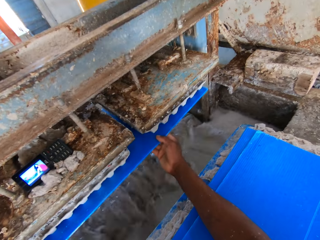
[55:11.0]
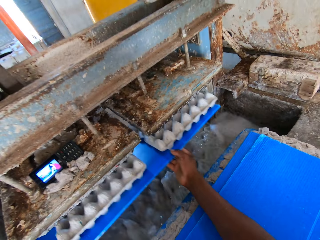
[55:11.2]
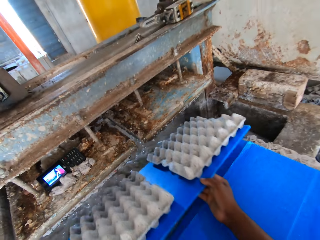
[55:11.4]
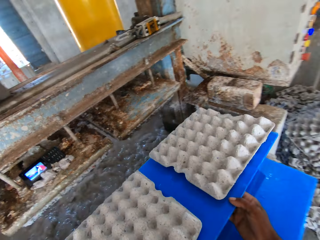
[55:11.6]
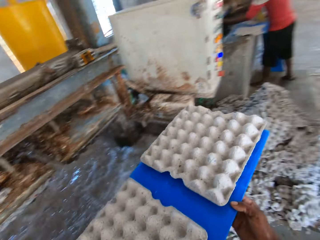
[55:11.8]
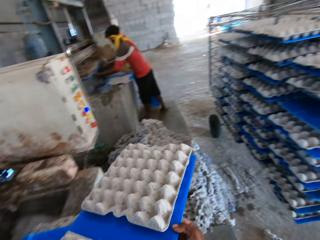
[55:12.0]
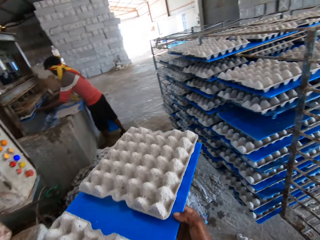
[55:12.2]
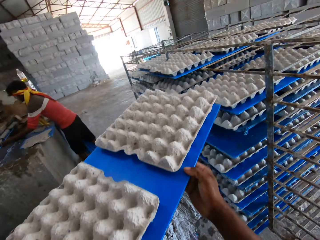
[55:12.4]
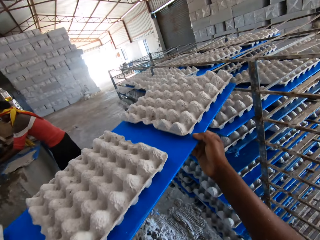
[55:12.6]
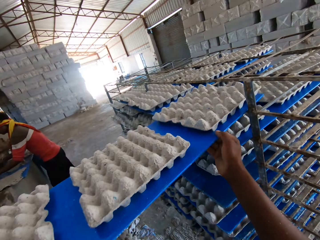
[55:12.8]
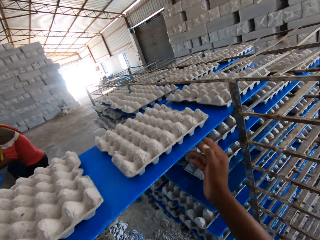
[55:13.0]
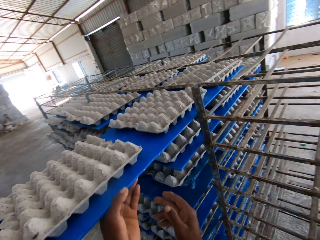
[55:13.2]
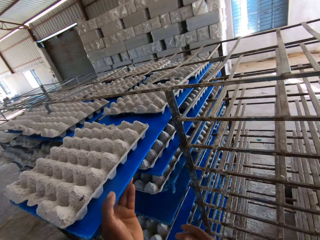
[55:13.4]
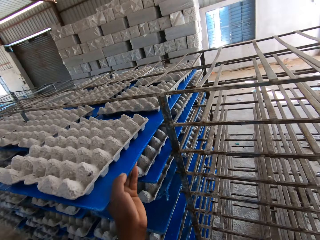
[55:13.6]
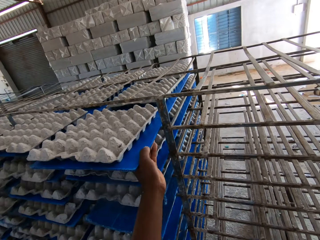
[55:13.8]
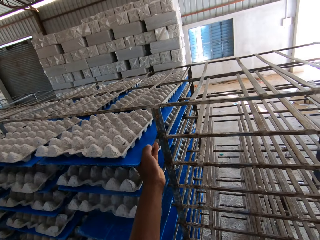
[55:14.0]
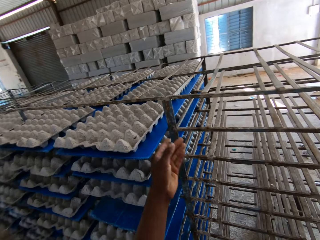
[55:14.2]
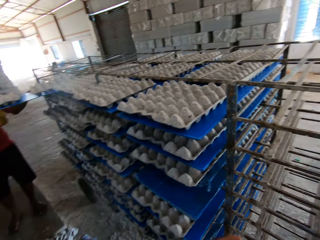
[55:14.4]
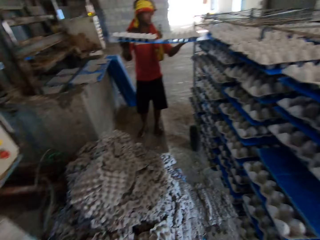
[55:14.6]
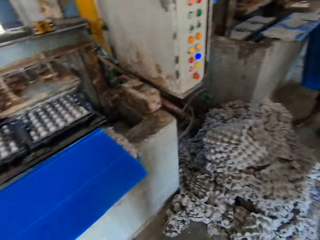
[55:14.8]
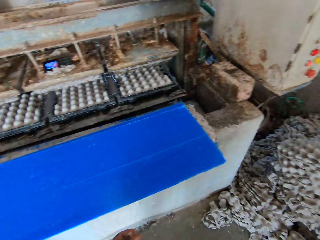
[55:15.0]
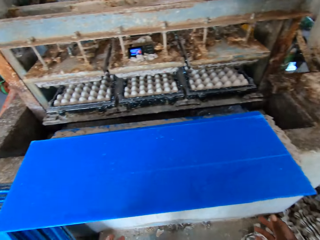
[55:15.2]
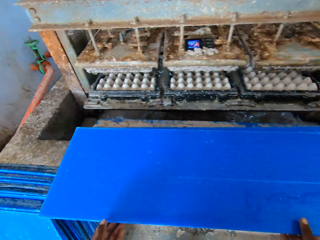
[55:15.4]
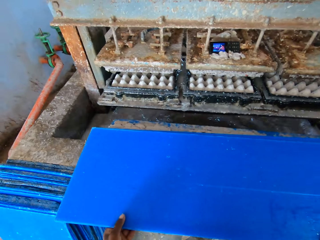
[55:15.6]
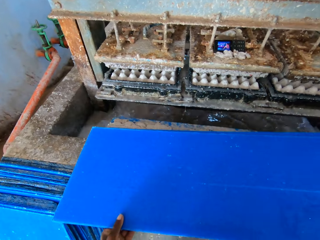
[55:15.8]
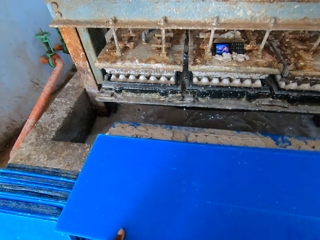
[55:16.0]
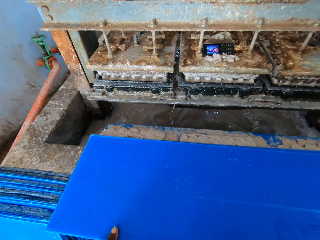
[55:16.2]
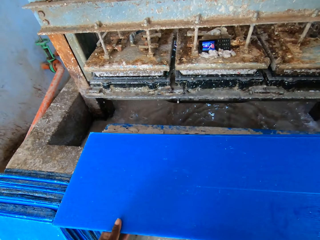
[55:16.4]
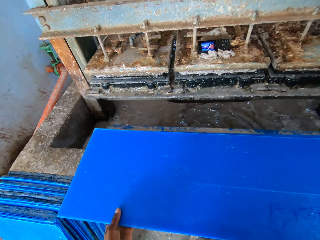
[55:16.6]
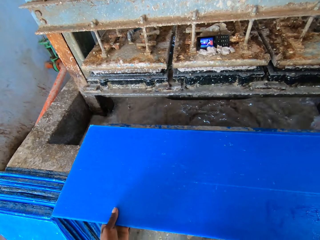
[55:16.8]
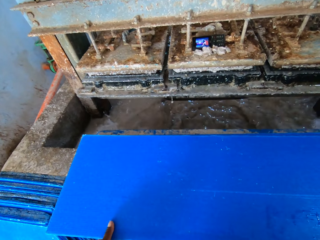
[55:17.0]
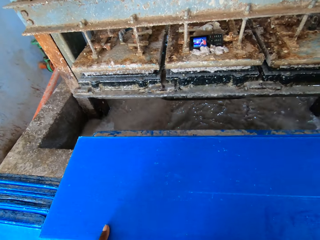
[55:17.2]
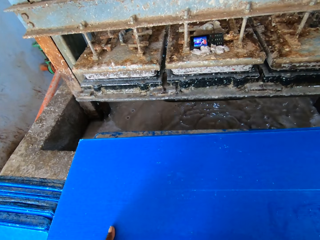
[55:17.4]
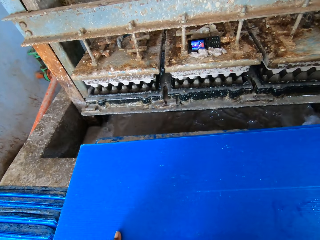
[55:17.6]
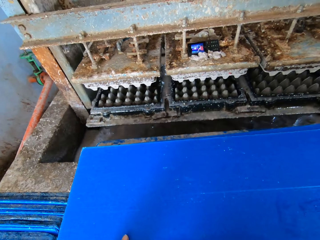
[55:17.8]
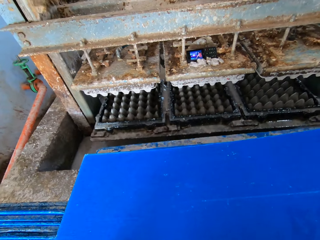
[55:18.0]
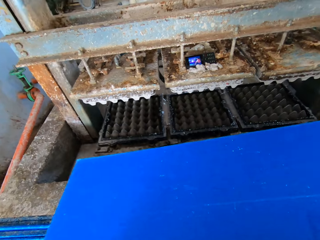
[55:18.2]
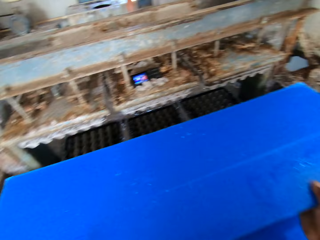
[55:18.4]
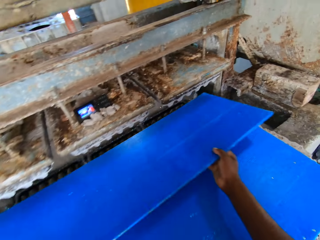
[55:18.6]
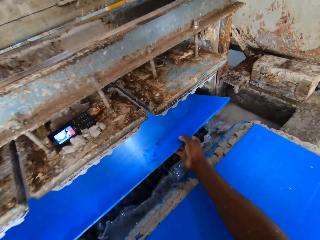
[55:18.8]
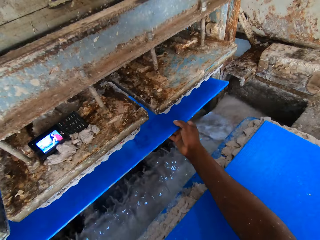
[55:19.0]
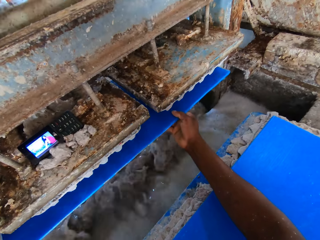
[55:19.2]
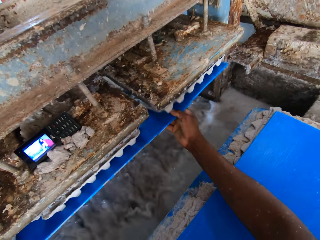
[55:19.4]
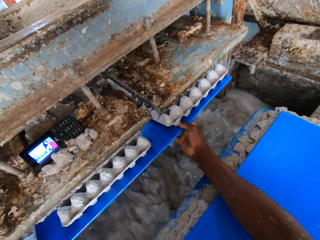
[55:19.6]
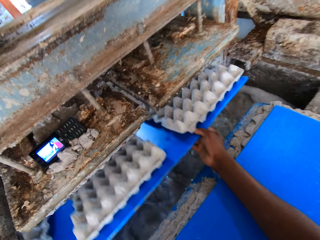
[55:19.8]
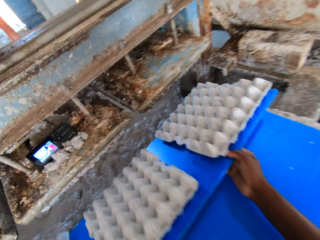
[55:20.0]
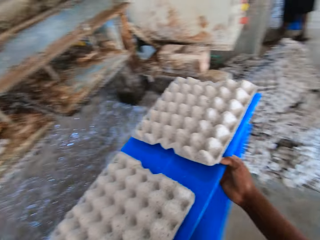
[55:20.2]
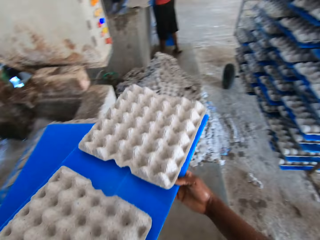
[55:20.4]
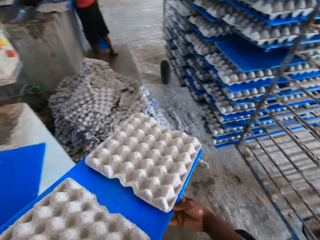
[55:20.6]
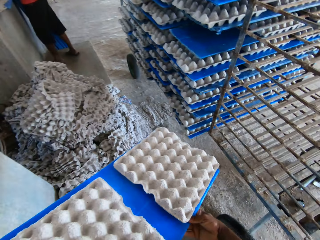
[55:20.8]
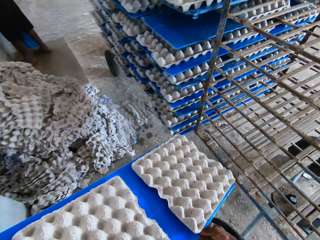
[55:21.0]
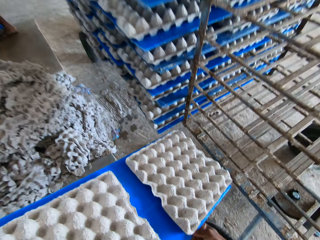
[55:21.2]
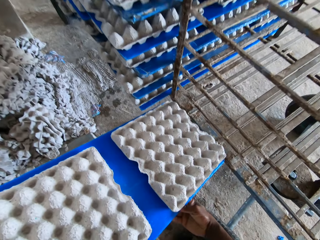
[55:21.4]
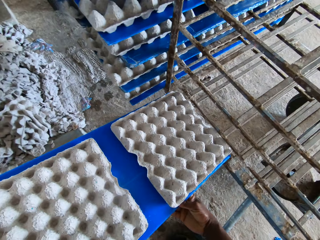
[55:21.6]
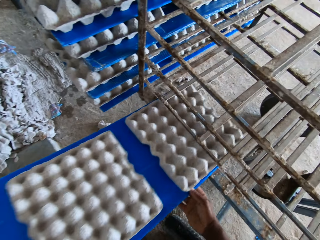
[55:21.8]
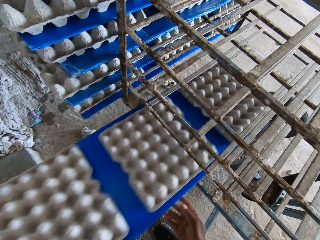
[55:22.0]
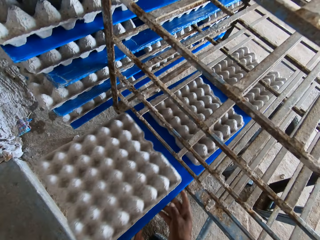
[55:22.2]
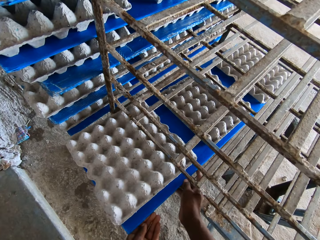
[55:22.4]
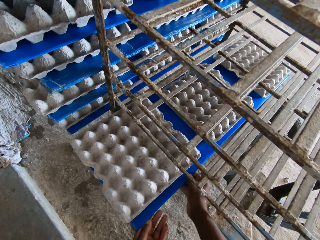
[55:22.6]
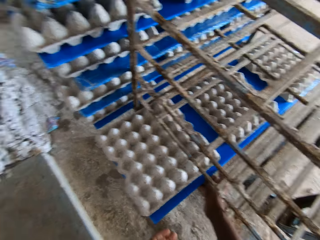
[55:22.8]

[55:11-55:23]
The camera wearer moves the board with crates to the stand. They take the board. They move the board to the machine. They move the board with crates to the stand.

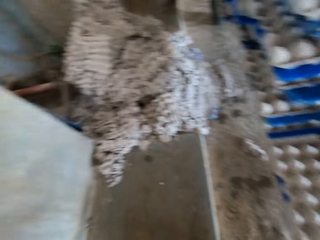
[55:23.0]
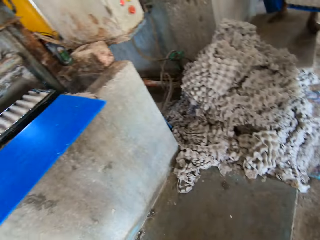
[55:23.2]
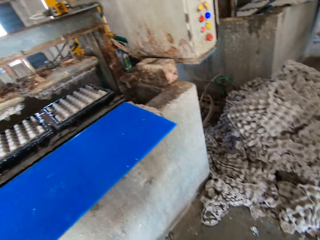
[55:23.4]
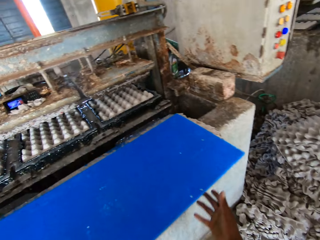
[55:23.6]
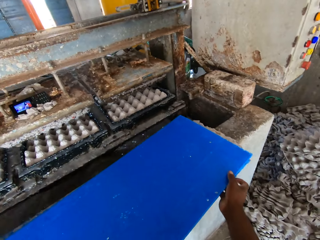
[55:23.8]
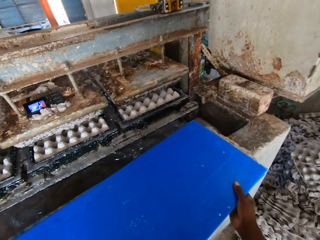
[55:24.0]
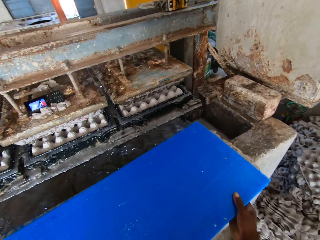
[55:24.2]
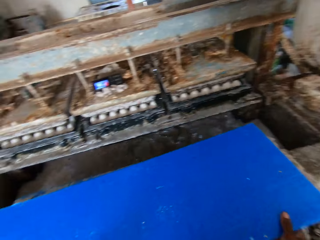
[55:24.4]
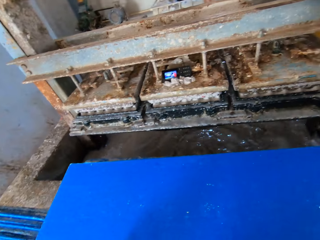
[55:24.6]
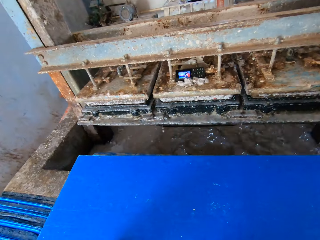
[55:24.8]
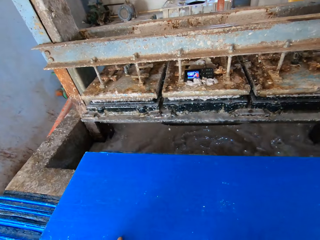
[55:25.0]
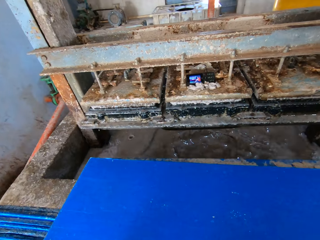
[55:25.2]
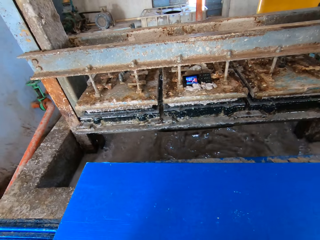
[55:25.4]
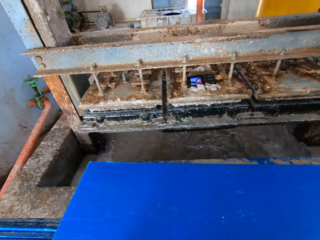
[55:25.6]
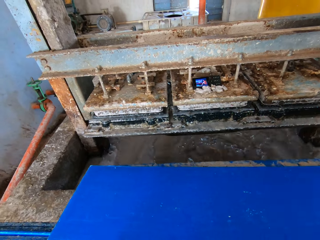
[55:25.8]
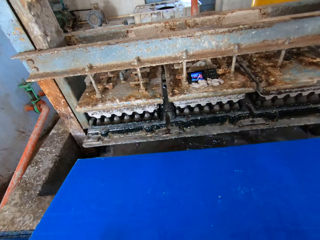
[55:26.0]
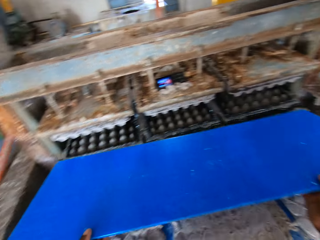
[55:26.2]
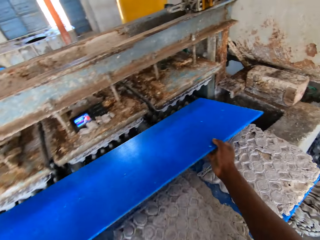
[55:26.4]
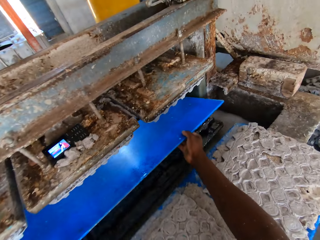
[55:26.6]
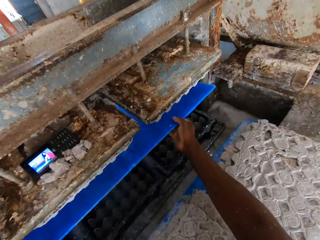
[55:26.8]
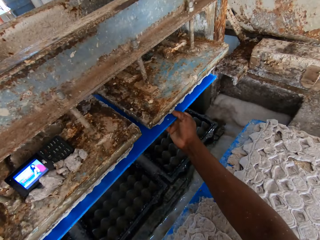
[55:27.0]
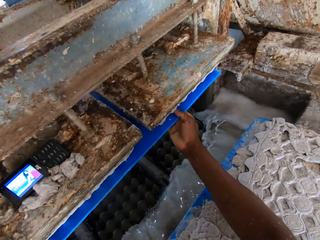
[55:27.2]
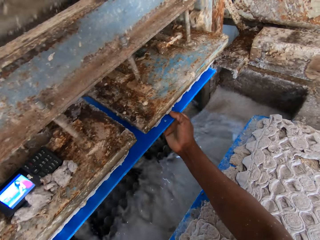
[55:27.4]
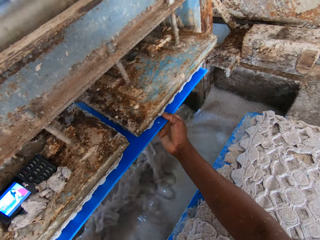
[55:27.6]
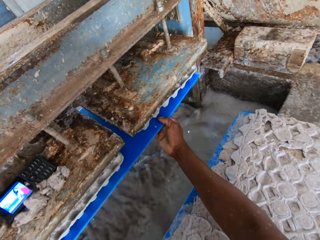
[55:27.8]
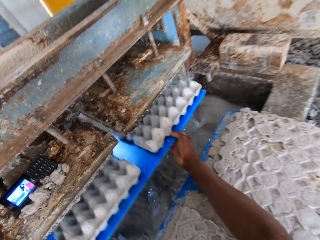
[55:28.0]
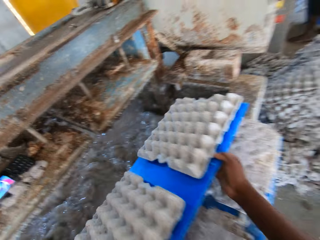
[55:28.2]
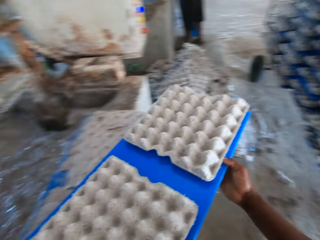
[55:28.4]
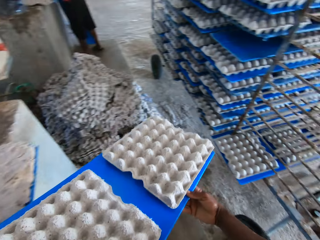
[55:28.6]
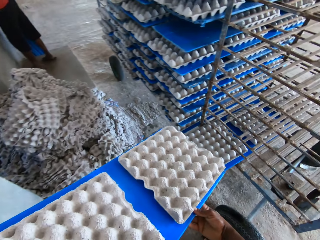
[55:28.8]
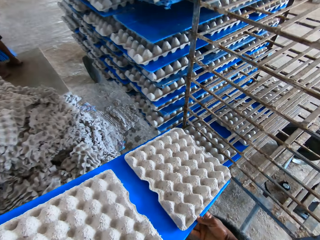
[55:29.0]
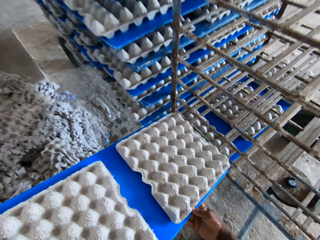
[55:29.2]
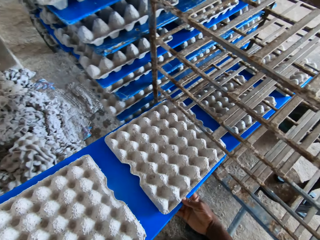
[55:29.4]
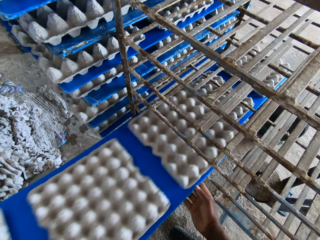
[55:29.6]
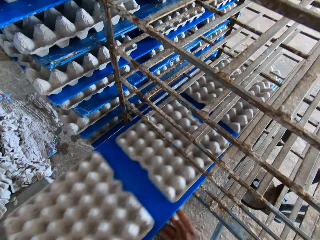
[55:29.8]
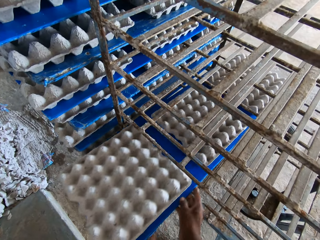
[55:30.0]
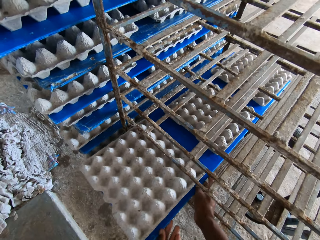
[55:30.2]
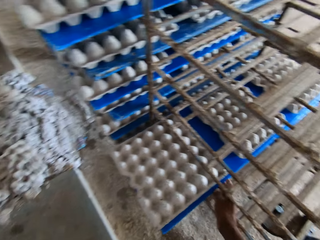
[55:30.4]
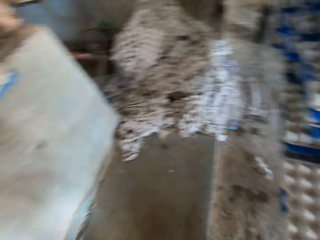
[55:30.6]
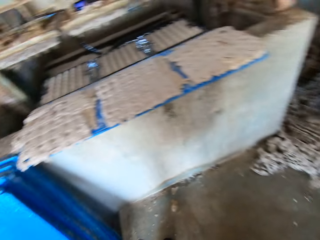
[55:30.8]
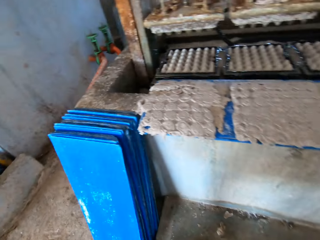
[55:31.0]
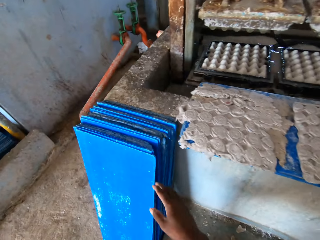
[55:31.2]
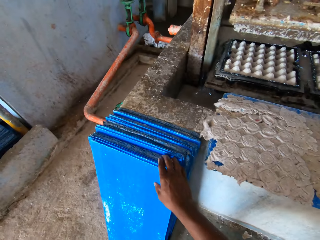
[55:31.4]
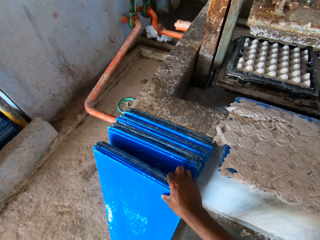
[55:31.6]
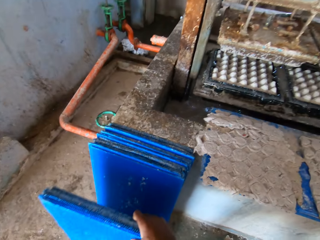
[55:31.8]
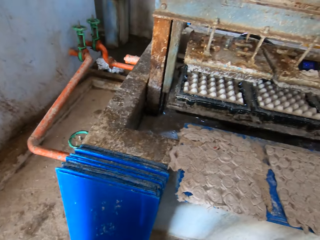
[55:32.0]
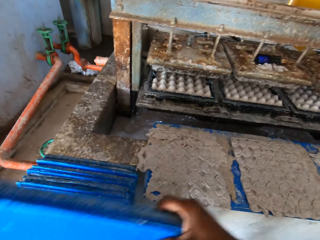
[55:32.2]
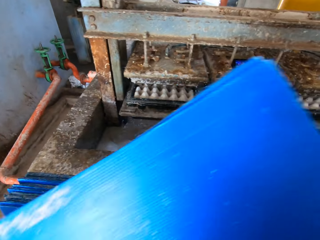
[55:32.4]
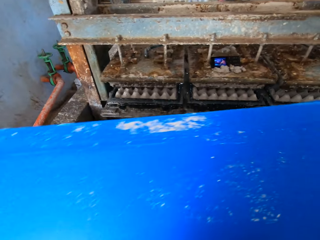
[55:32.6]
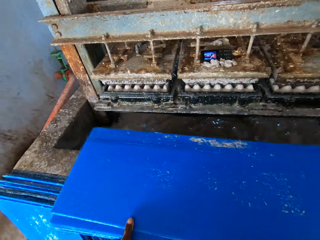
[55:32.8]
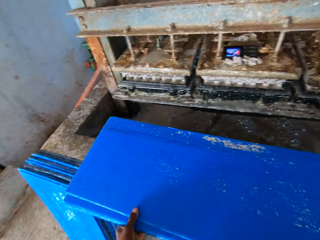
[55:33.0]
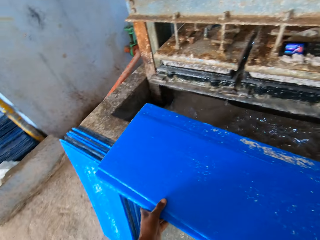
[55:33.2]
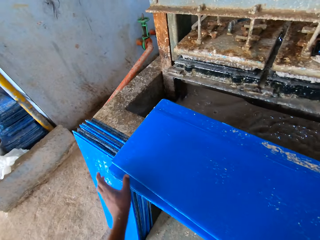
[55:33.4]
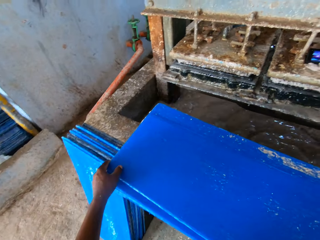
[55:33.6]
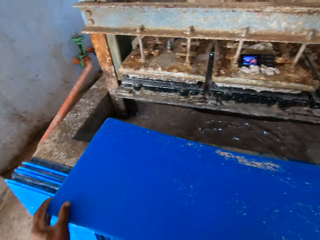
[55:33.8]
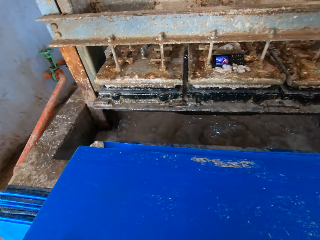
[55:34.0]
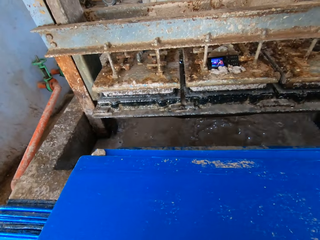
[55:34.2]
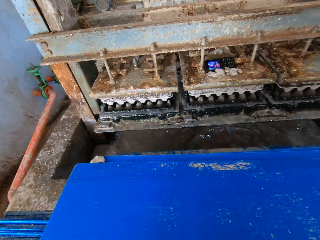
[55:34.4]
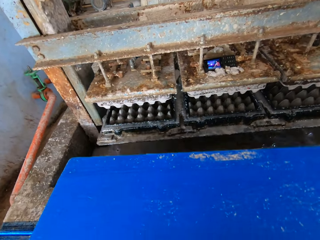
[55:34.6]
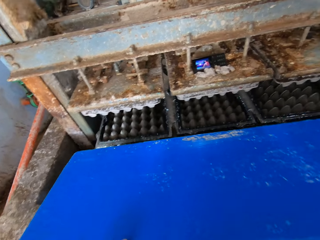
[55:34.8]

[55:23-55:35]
The camera wearer takes the board. They move the board to the machine. They move the board with crates to the stand. They take the boards from the floor and put the boards on the machine counter. They take the board.
